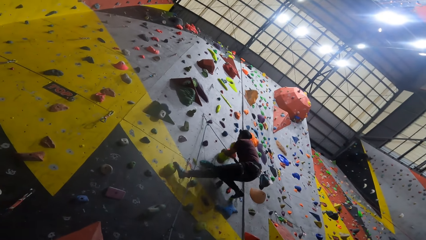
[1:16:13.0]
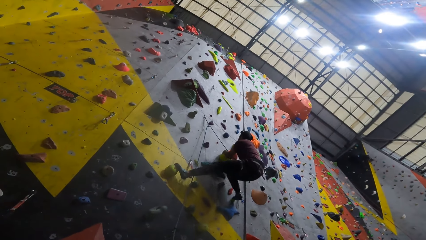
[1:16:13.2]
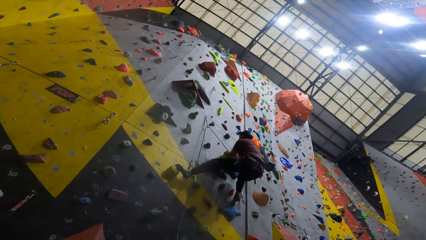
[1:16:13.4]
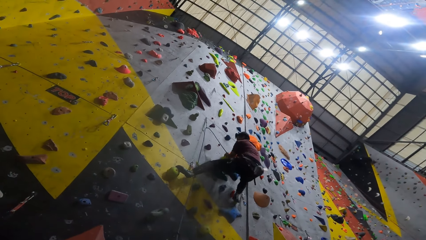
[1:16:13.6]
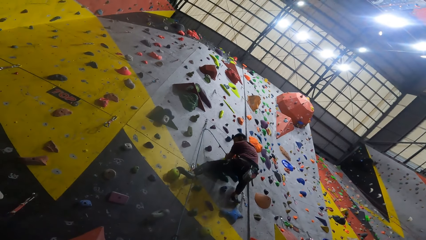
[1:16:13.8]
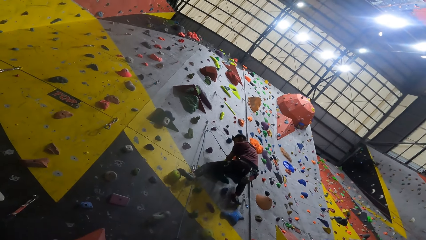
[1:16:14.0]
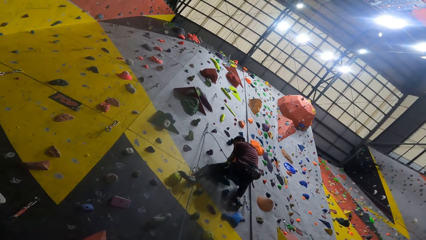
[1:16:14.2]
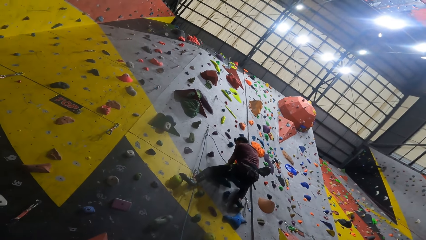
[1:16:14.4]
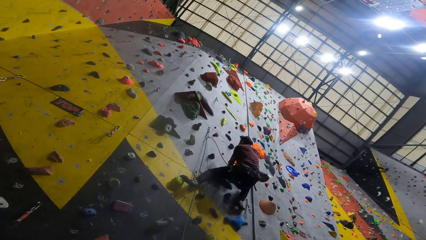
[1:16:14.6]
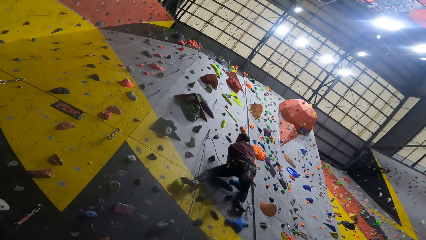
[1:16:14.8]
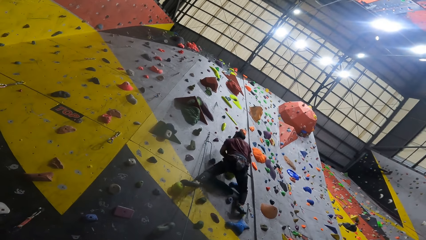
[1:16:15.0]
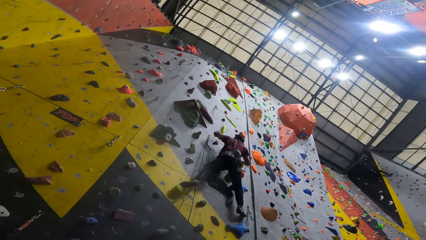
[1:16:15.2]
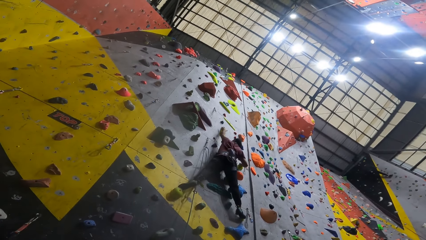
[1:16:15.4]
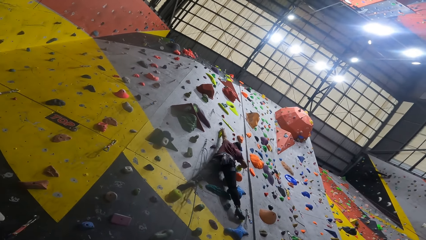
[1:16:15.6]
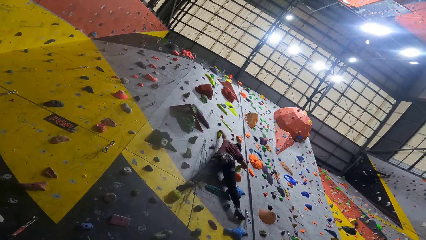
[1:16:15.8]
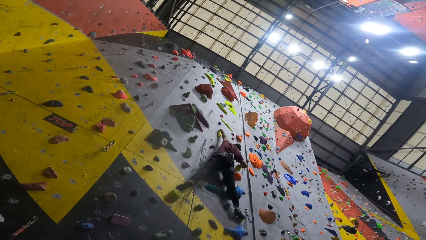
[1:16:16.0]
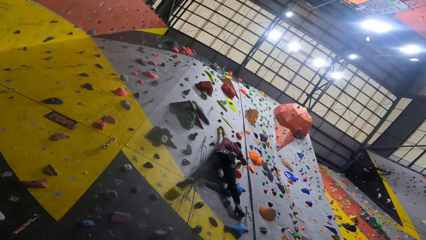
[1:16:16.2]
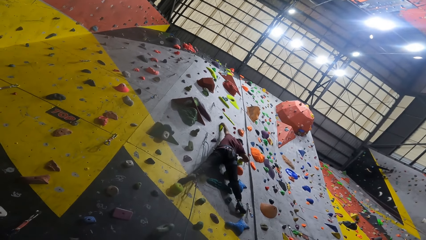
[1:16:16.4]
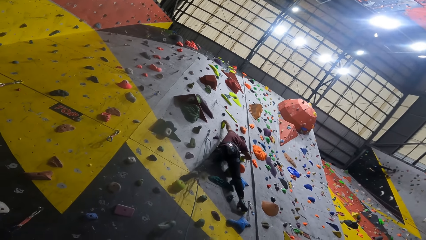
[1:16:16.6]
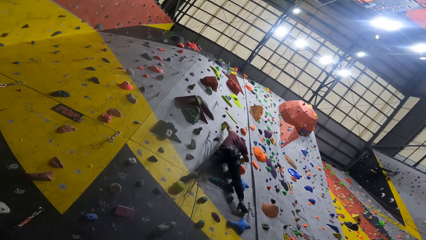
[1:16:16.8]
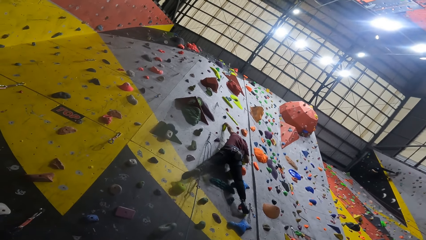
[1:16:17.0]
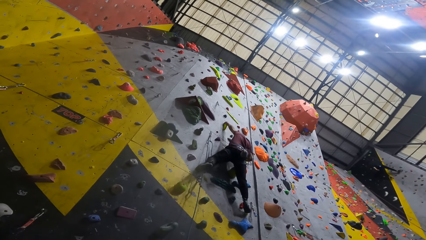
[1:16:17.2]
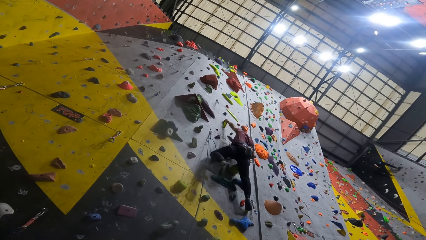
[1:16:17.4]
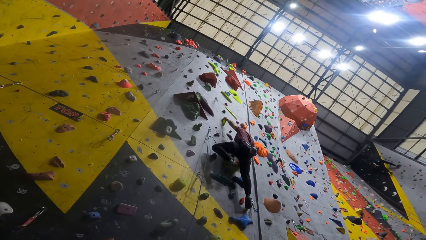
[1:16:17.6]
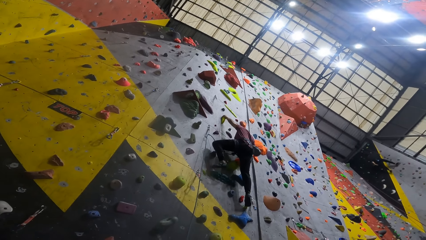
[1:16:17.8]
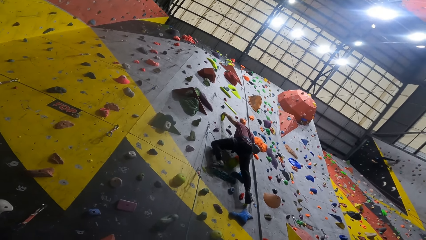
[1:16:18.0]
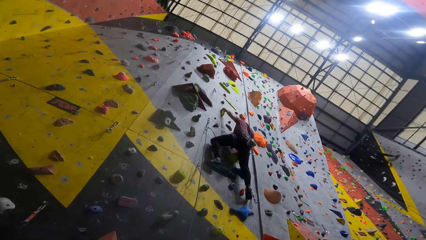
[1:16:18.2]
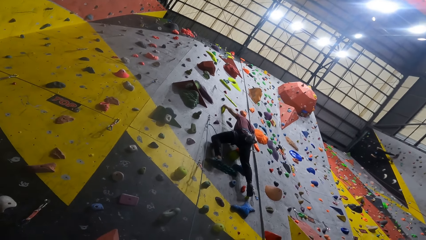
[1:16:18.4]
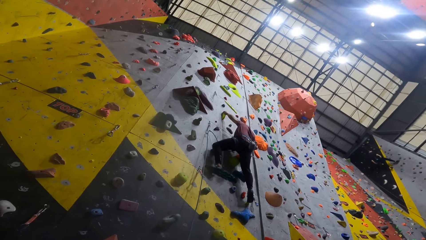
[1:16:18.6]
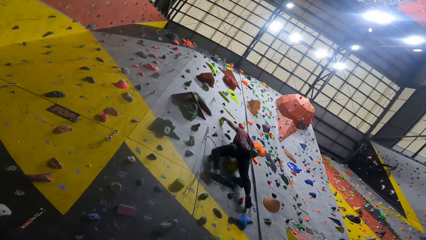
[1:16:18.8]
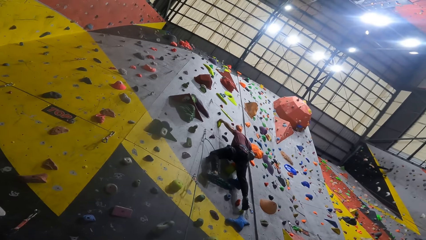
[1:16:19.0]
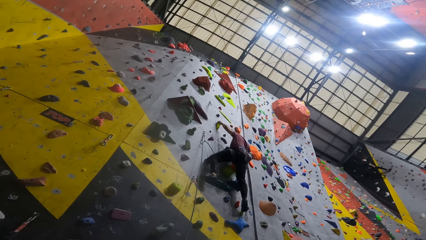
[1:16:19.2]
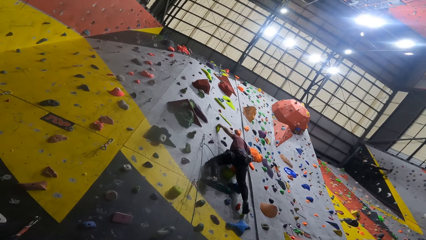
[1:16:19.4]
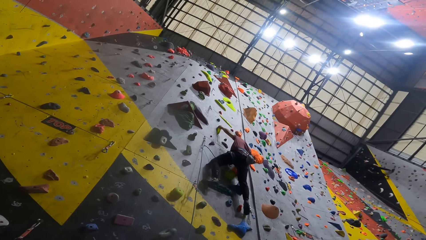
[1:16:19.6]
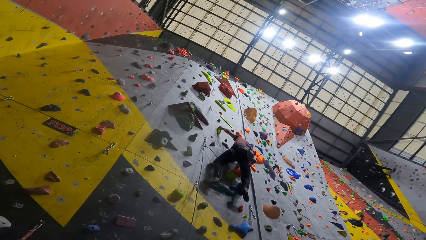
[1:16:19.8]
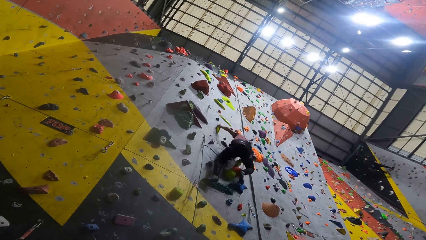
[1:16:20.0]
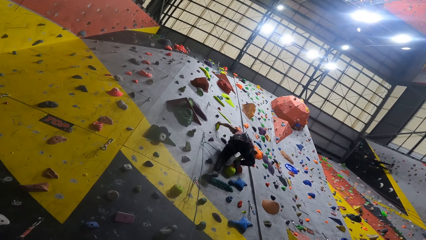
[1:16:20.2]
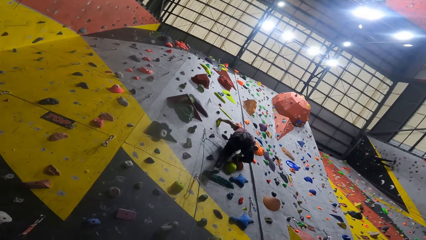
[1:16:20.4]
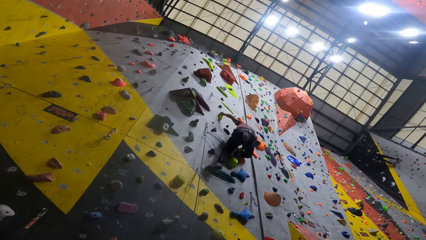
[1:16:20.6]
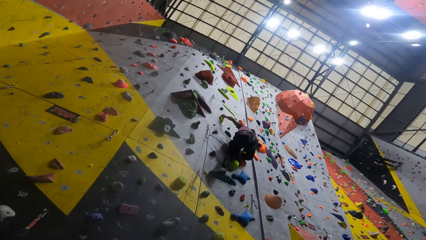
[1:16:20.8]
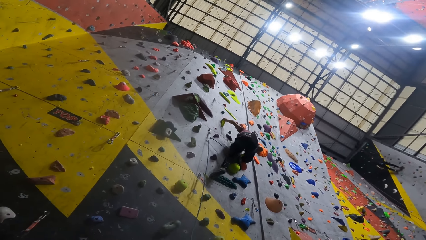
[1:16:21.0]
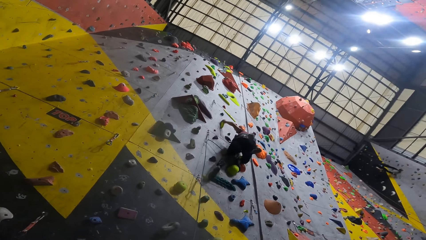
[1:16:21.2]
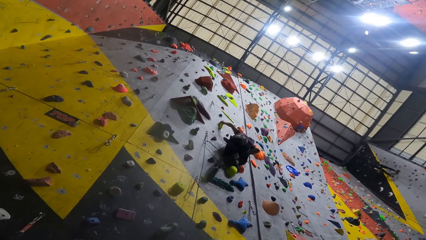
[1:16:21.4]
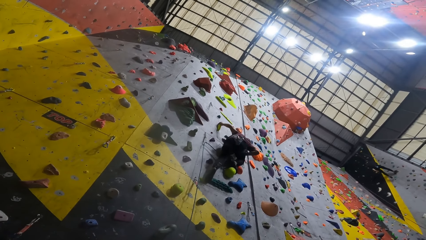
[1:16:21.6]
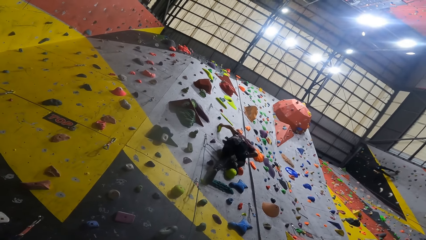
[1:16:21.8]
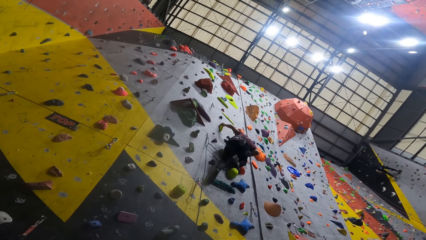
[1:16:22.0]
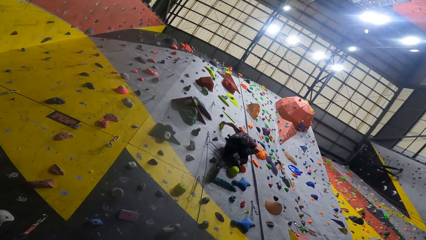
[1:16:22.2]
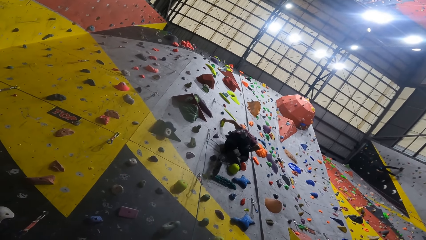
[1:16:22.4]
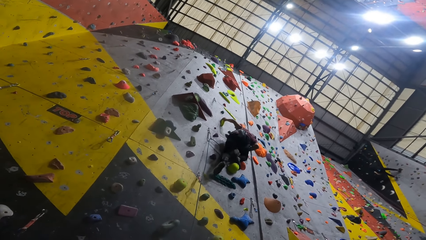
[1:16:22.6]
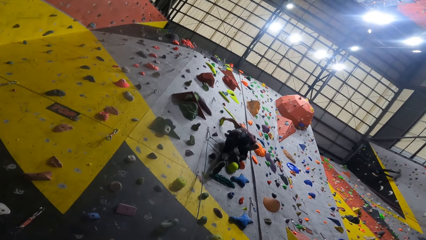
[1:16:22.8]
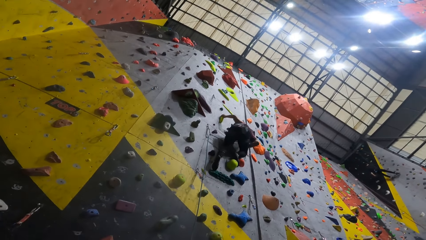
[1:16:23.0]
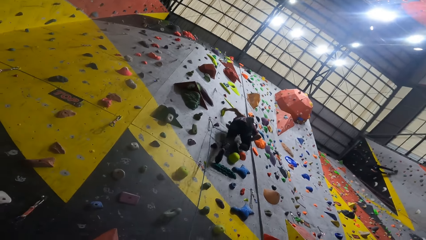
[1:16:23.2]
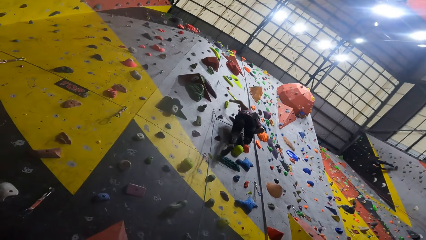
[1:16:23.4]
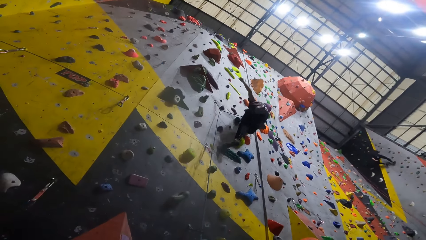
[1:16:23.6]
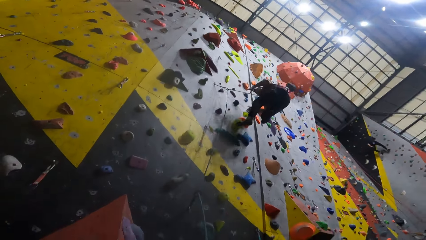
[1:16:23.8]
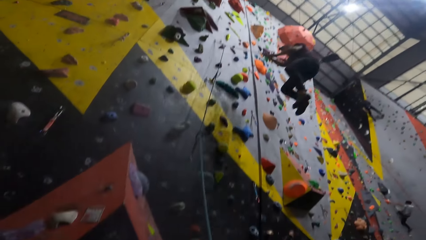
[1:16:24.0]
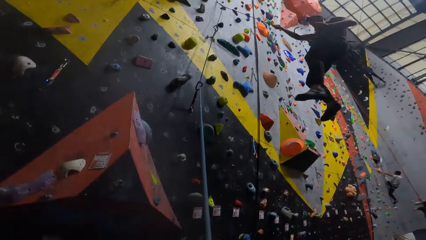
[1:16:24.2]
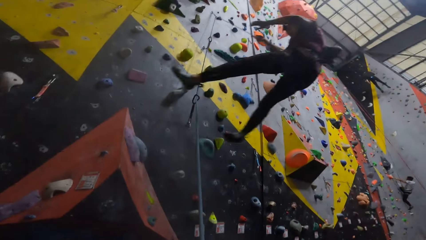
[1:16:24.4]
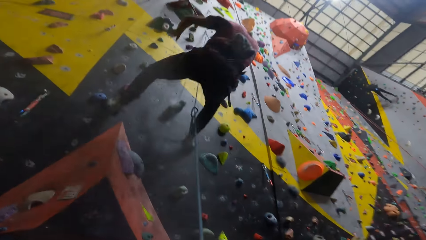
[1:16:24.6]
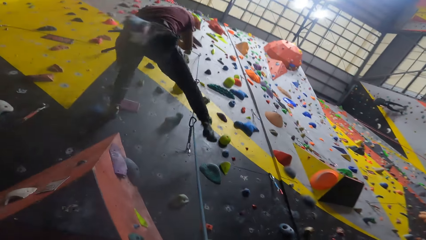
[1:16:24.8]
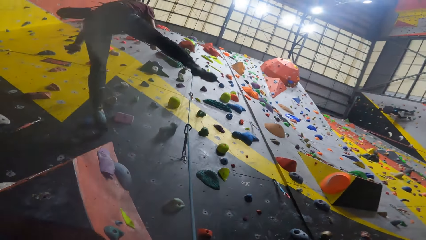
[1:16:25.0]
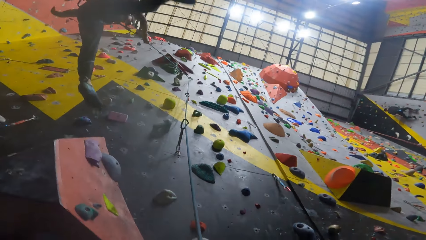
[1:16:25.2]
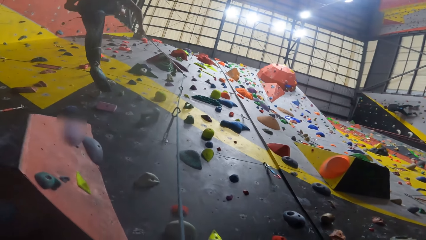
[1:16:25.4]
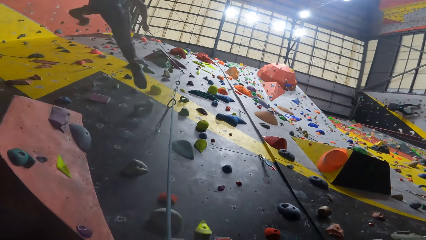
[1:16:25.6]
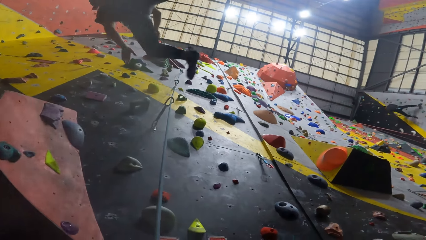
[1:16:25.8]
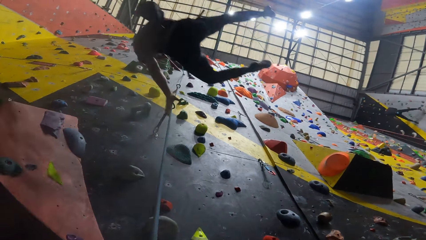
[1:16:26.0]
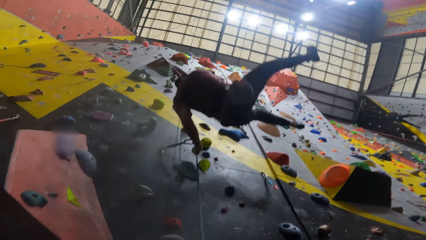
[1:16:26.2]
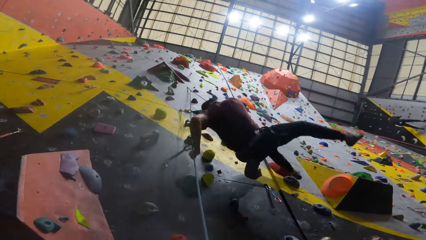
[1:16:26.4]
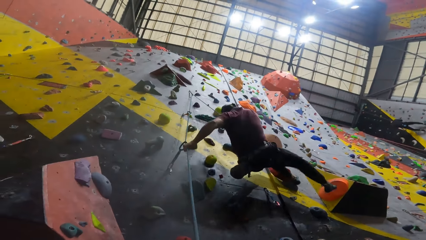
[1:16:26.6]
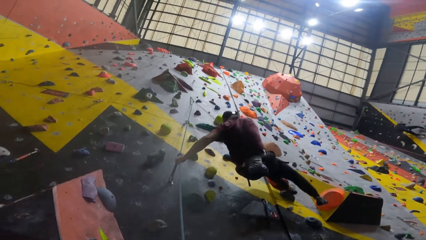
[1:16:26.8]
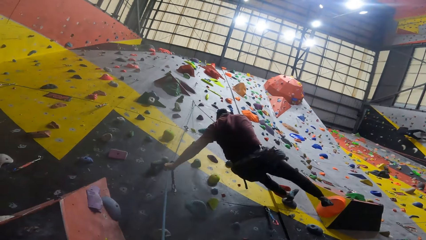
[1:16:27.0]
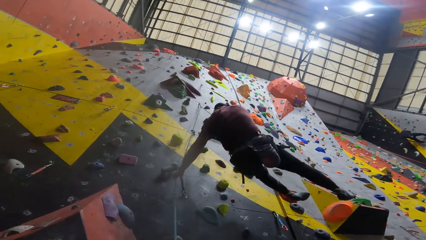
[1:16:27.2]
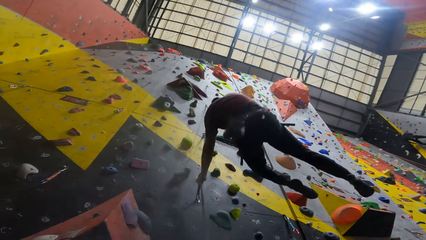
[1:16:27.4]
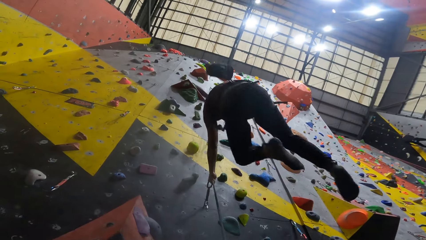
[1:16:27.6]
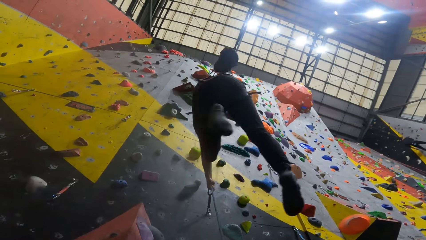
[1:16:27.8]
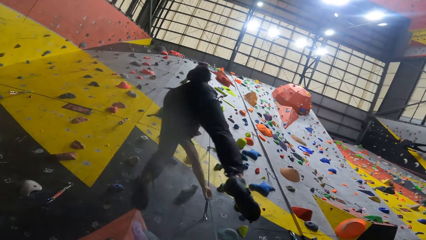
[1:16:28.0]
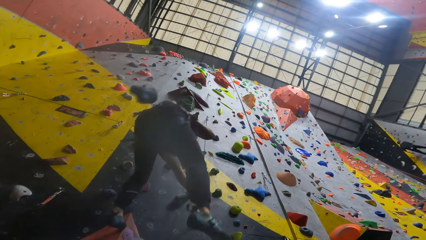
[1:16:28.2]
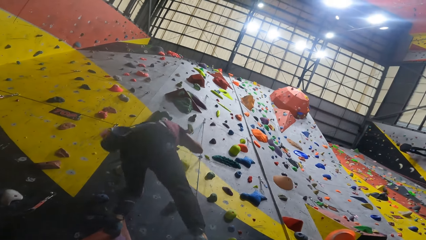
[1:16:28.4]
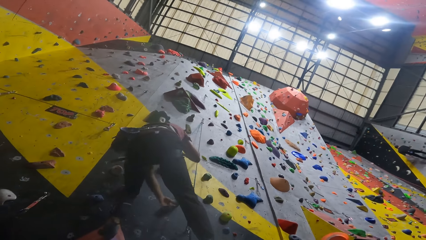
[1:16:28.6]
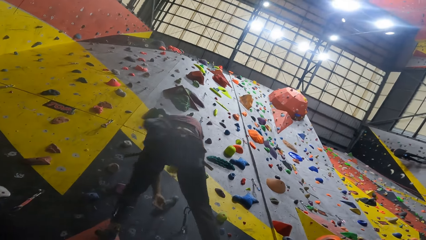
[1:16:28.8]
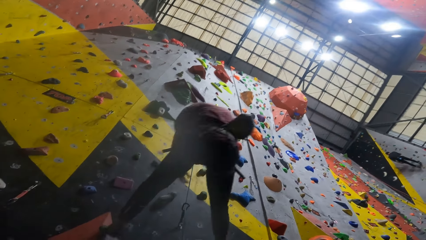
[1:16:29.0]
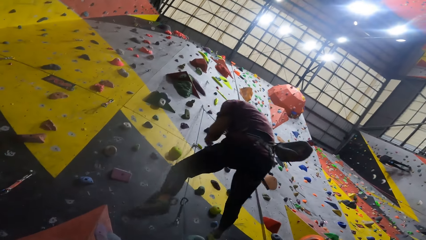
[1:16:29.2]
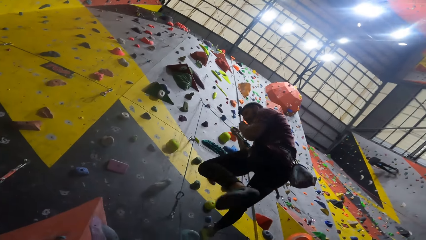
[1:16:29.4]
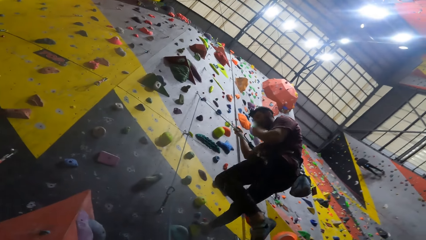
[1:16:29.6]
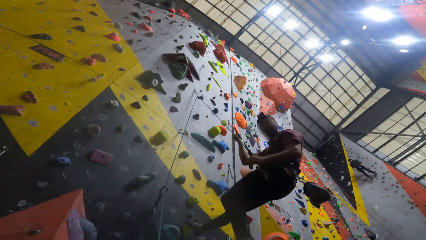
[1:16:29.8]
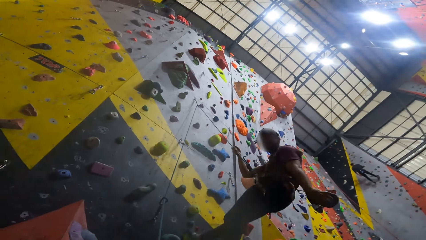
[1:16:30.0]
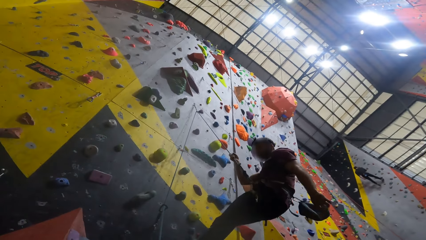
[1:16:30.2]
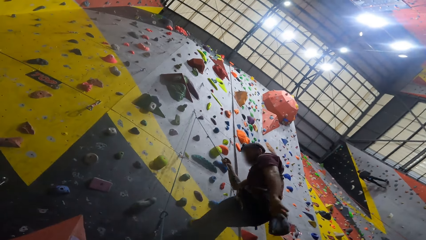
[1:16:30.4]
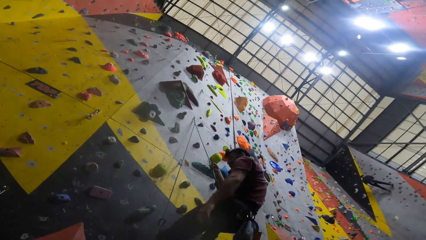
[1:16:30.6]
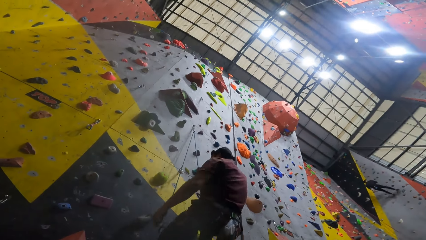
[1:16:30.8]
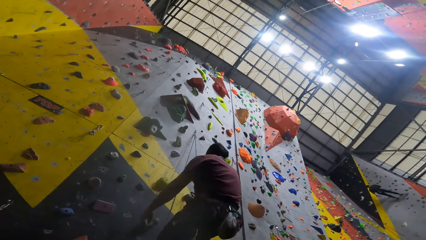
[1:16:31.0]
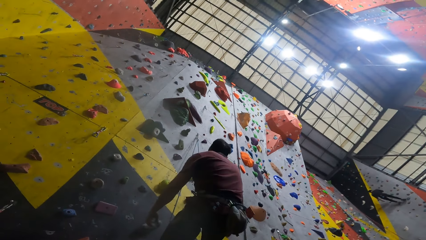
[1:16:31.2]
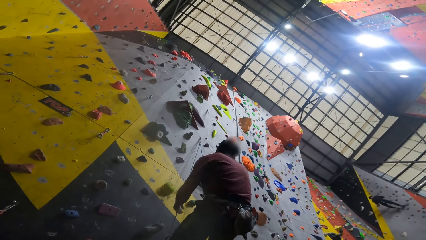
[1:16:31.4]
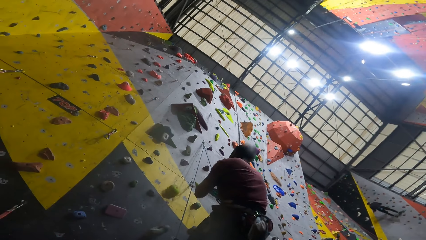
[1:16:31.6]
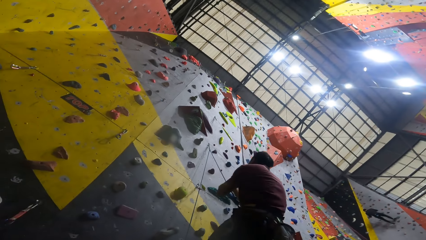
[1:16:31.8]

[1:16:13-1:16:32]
A man climbs the wall. The man jumps. The man swings down from the wall. The man hangs on the wall and steps on the wall. The man holds the climbing rope. The man steps on the wall and hangs on the wall. The man steps on the wall and hangs on the wall. The man touches his face. The man converses with the camera wearer. The man hangs on the wall.
